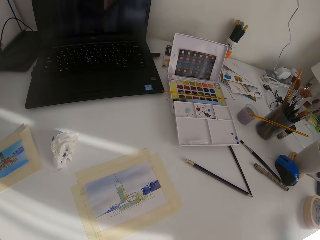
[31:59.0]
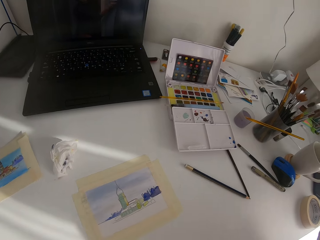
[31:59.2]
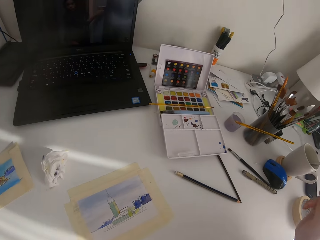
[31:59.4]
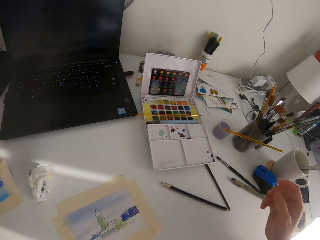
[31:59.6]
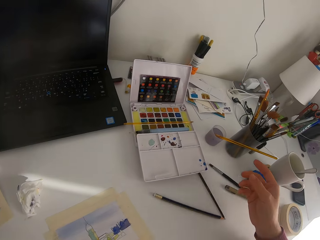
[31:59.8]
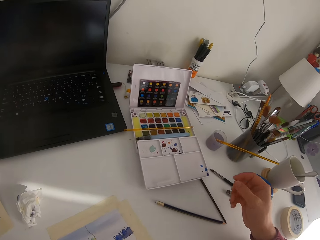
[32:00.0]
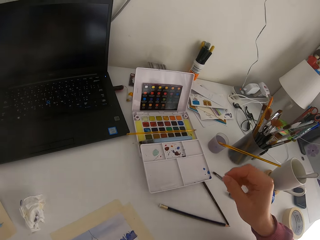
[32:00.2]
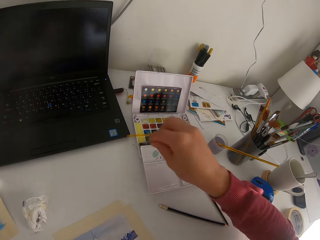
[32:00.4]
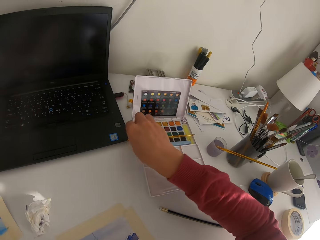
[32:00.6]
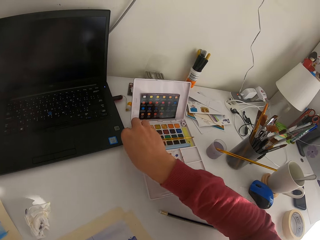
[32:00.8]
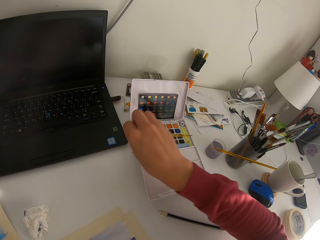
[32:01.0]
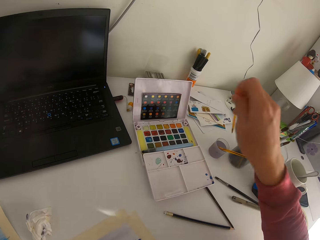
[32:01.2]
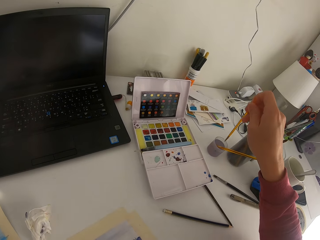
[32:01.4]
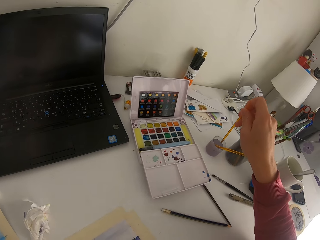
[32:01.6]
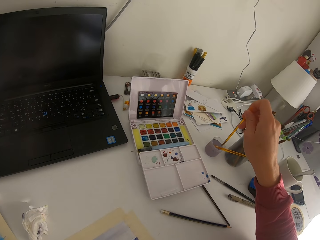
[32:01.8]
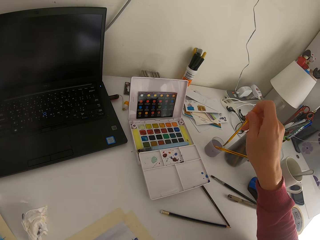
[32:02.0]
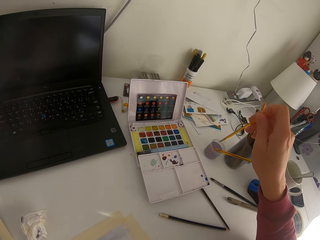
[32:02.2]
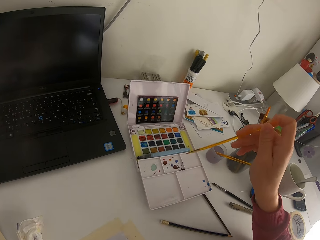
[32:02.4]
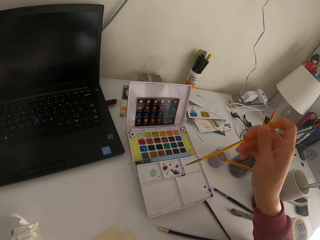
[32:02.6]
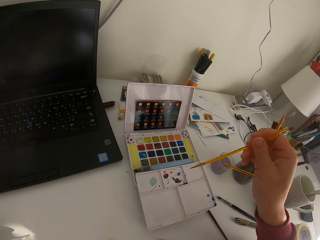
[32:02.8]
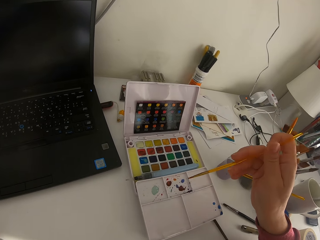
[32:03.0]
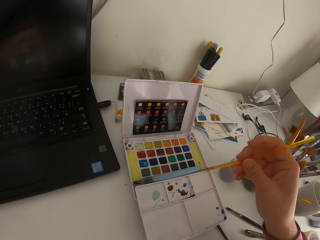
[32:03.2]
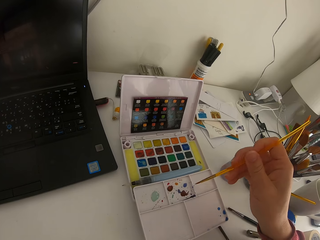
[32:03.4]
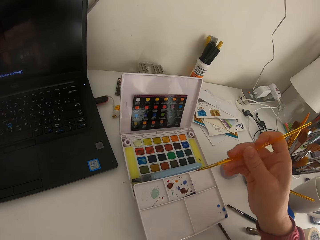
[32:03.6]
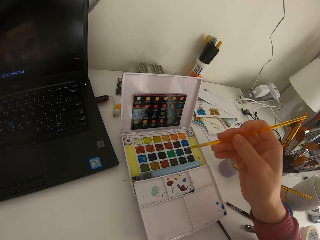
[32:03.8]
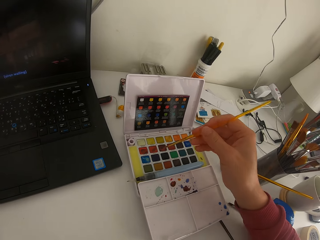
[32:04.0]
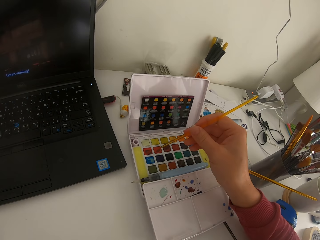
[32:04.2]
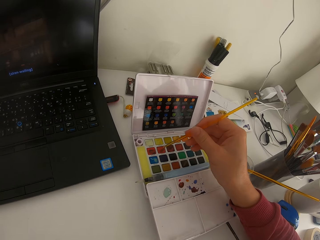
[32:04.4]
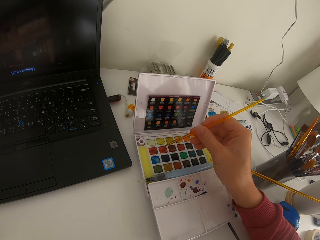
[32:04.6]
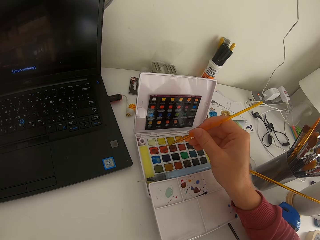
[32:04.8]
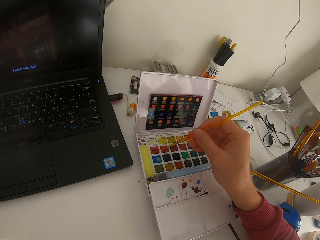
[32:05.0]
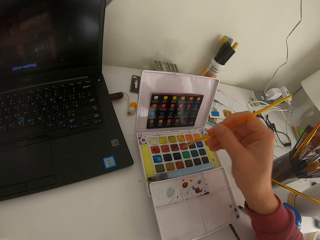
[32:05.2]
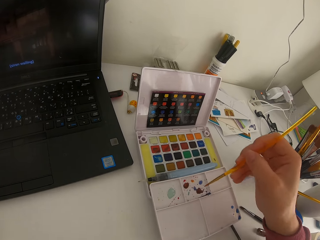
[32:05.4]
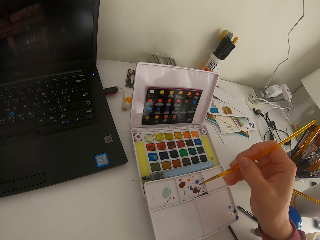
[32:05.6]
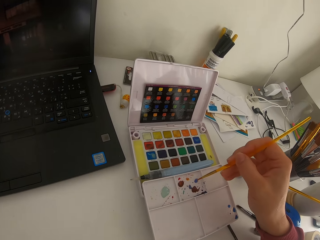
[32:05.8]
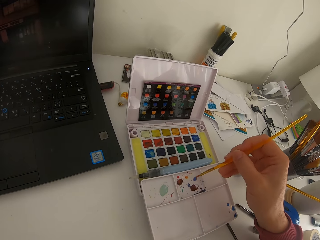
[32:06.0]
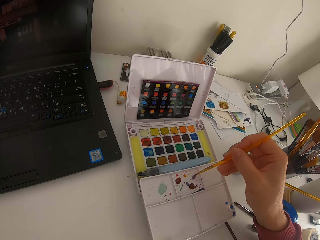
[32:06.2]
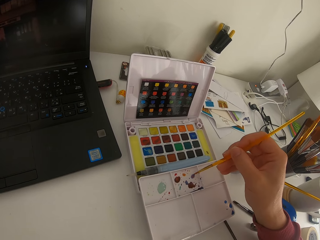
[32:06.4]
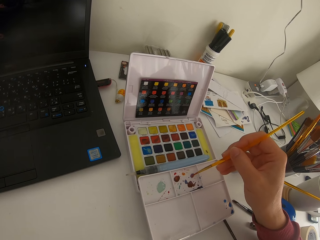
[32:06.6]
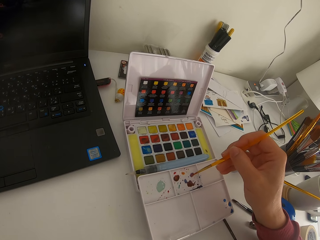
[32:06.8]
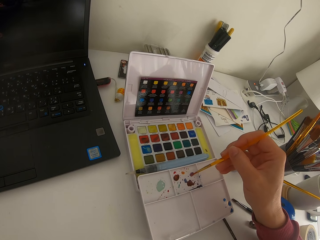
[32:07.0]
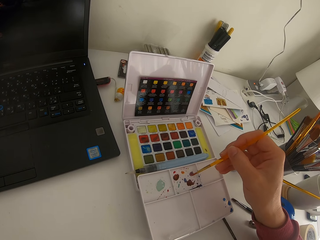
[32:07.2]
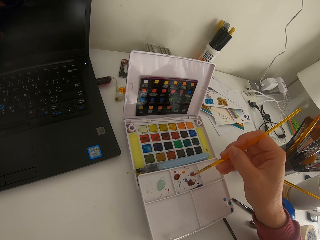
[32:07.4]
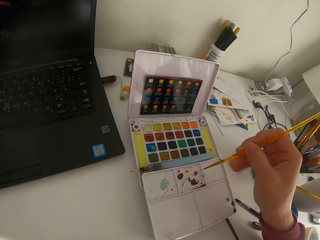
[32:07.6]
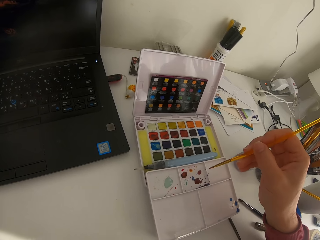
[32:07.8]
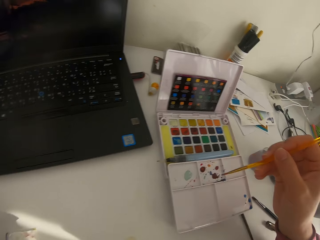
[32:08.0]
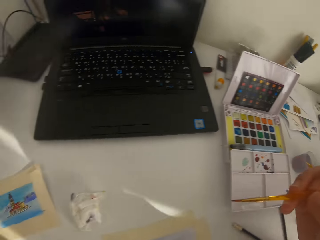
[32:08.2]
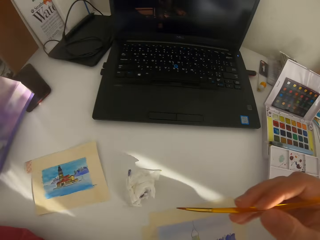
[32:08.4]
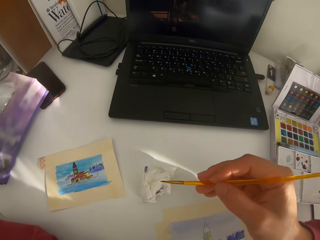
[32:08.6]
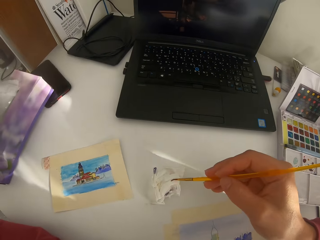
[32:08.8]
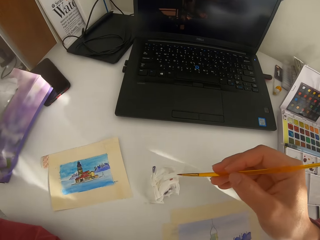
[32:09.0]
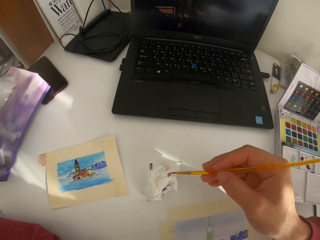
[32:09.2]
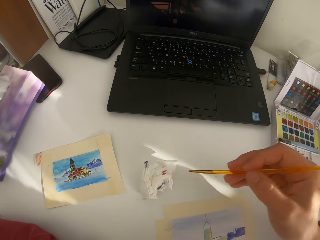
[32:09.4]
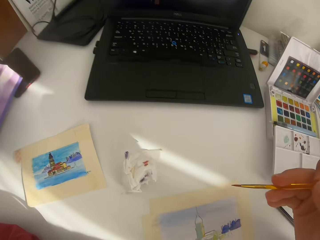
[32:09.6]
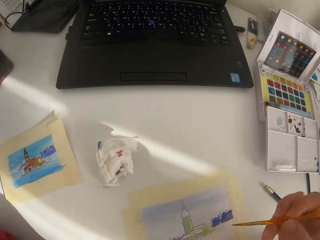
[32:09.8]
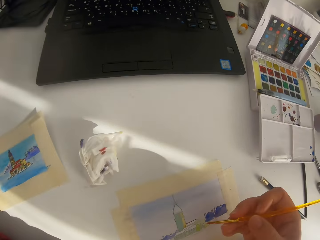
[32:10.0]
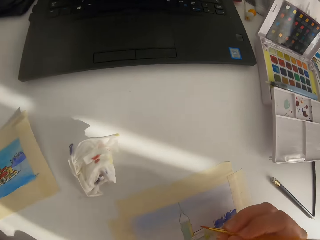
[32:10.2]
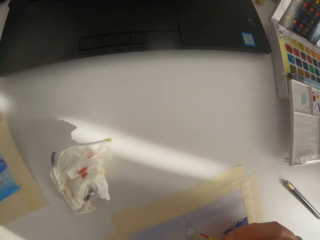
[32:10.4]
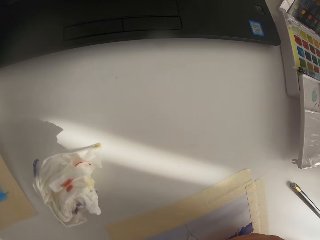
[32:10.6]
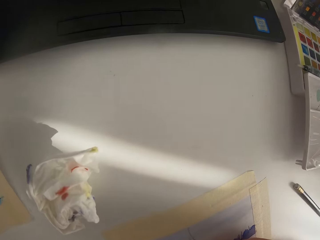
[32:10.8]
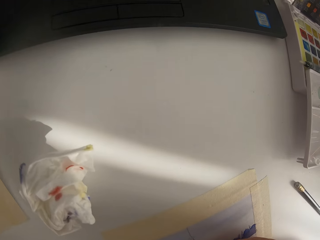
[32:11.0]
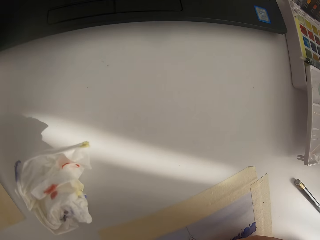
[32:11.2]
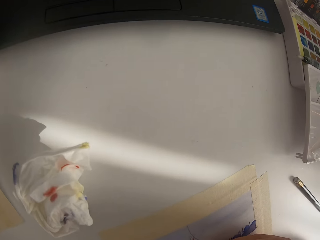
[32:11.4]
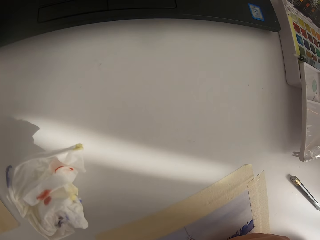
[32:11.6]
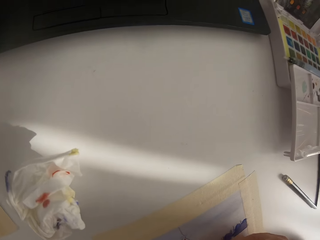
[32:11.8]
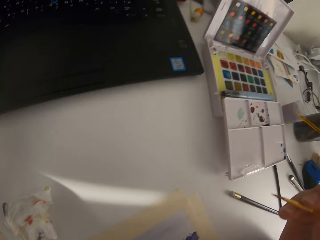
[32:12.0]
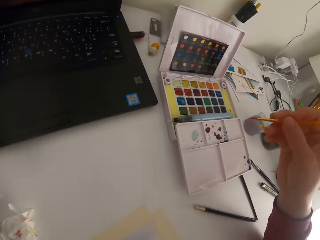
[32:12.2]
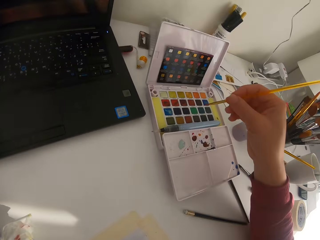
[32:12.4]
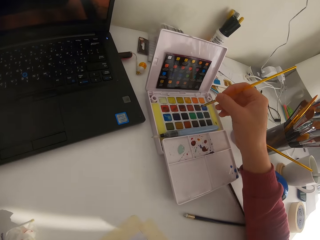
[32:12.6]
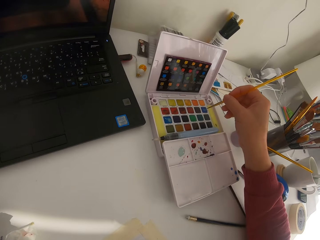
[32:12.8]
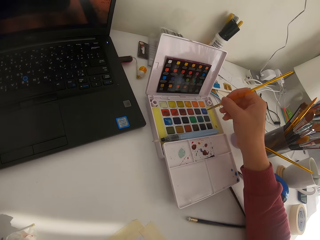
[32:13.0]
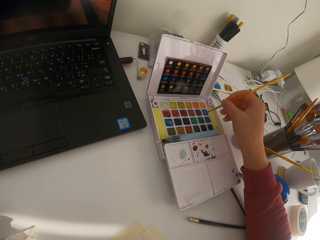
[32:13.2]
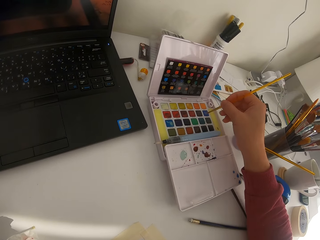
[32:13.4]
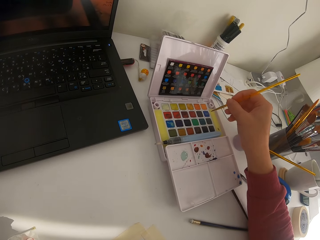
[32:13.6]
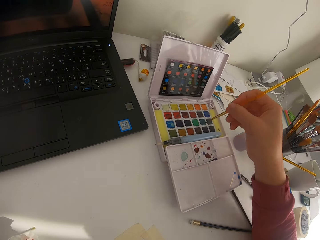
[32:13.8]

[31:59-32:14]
The camera wearer puts the cell phone on the table. He picks the paint brush on the solid watercolor. He dips the paint brush in the water. He touches the paint brush on the solid watercolor. He mixes paint on the paint palette. He touches the paint brush on tissue paper. He wipes the brush on a paper towel. He paints on the paper.

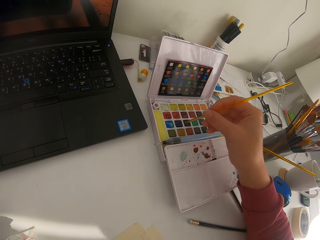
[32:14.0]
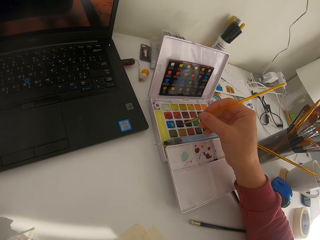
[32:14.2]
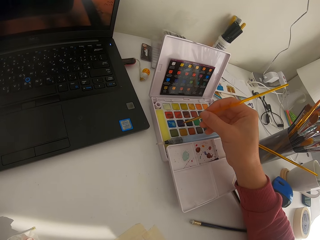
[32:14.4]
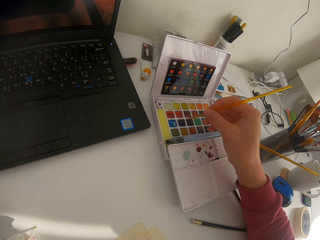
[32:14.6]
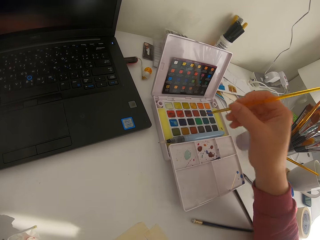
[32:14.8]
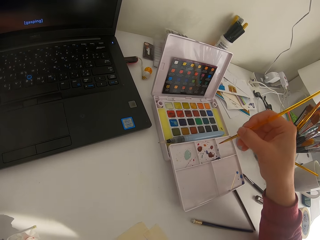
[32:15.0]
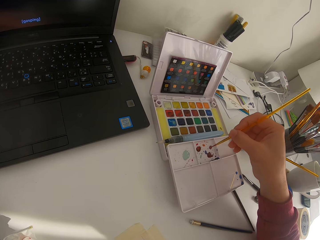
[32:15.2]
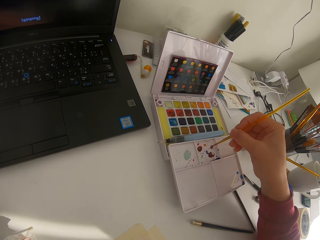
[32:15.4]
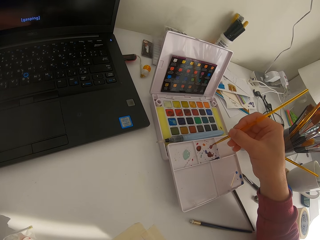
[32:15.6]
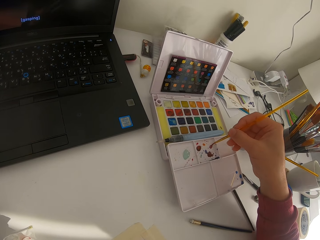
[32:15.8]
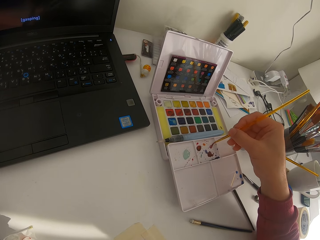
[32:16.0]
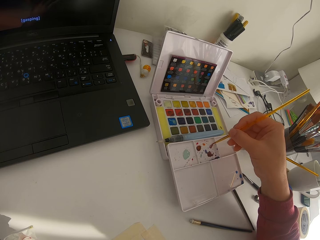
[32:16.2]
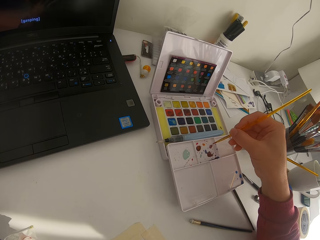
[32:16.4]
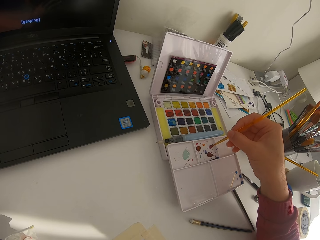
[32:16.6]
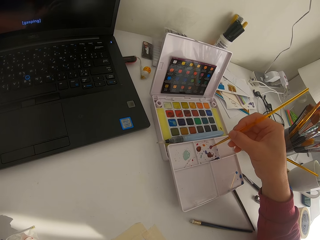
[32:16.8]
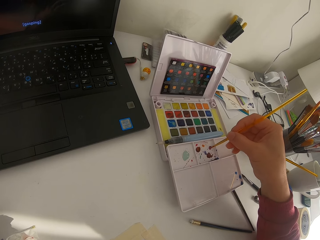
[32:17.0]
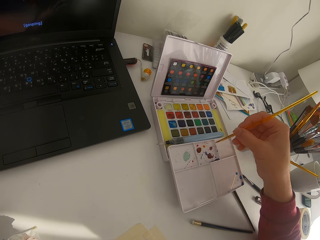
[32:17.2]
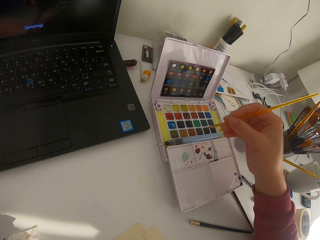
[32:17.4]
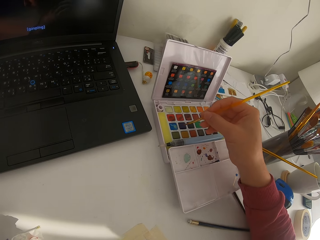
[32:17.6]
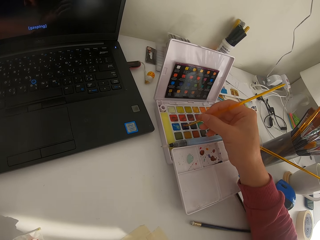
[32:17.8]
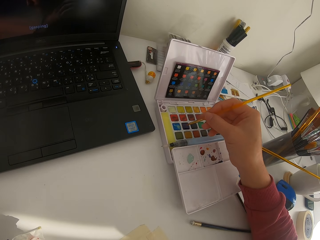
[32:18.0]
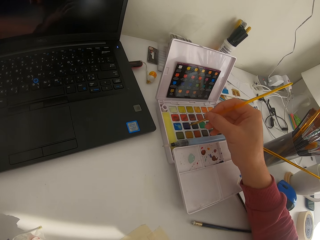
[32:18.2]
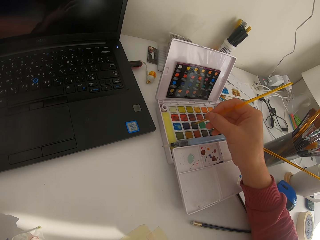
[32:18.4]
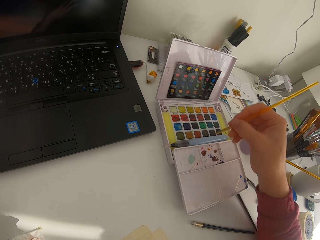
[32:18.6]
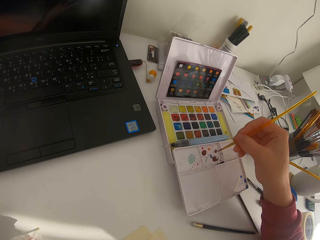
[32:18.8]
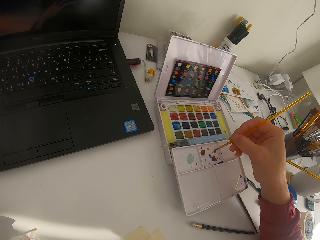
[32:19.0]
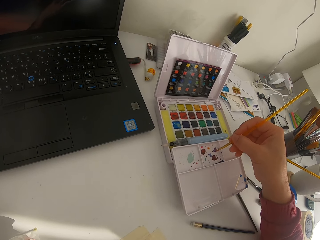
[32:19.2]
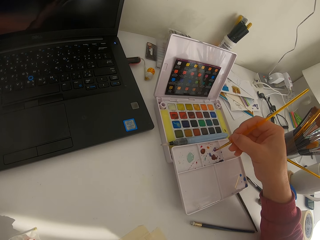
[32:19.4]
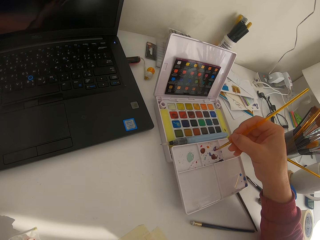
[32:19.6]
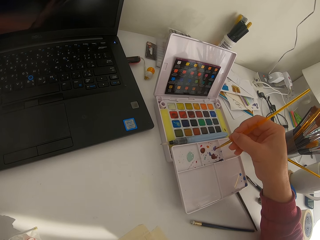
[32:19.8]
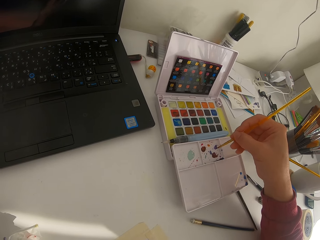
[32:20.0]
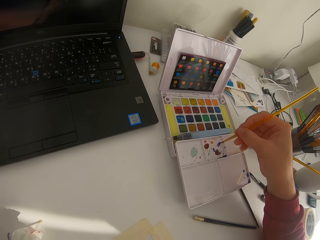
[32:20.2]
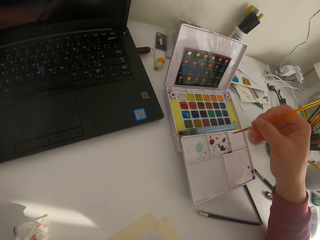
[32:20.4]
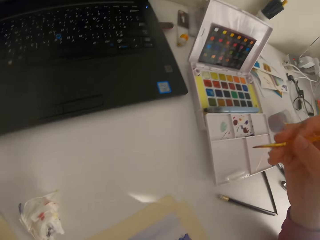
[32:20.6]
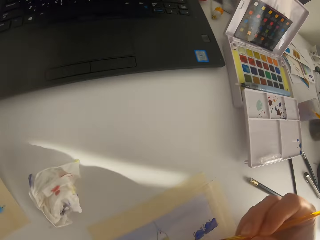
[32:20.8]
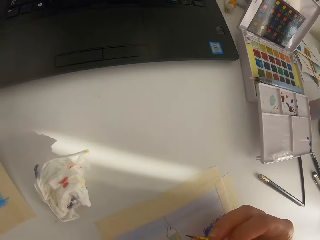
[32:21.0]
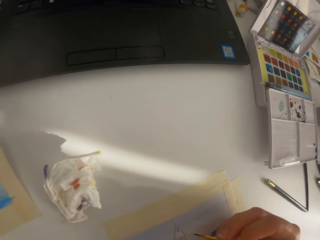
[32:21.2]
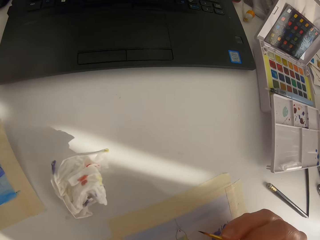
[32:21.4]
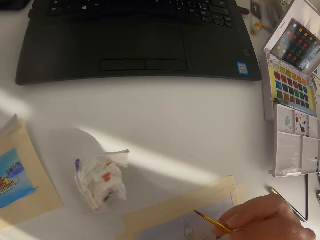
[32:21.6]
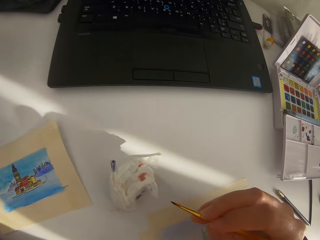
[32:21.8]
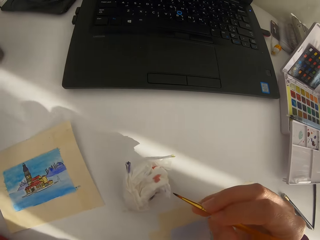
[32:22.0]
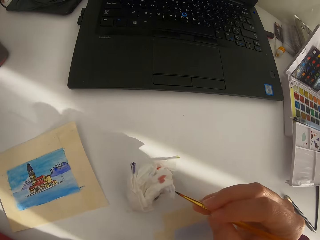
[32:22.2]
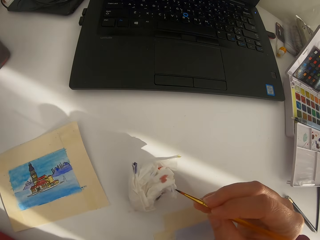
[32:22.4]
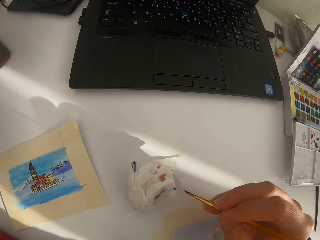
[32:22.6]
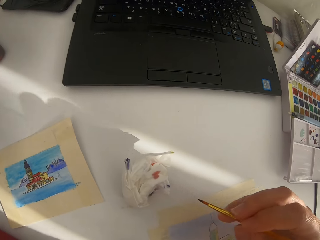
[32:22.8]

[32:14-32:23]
The camera wearer touches the paint brush on the solid watercolor. They mix paint on the paint palette. They touch the paint brush on the solid watercolor. They mix paint on the paint palette.
